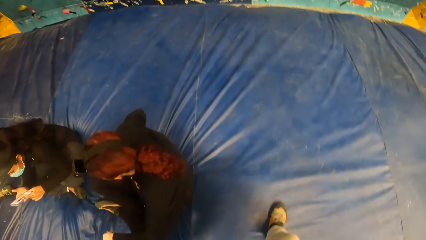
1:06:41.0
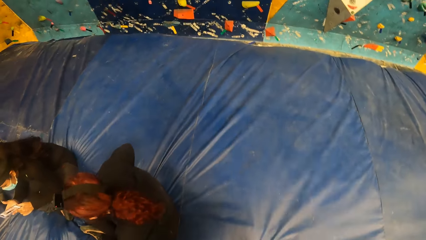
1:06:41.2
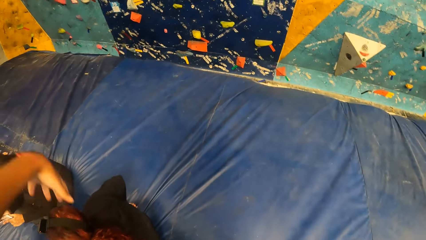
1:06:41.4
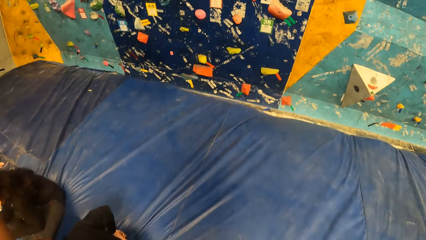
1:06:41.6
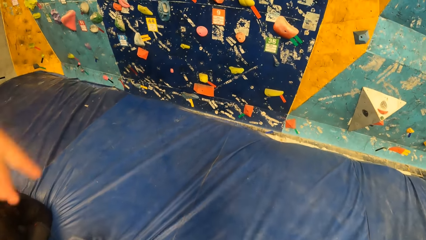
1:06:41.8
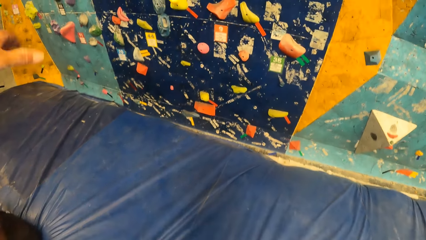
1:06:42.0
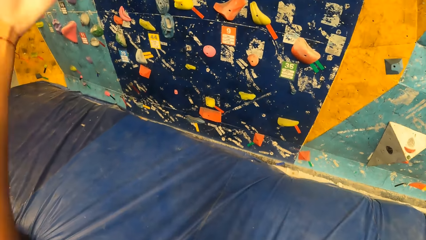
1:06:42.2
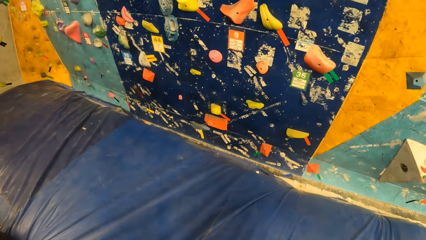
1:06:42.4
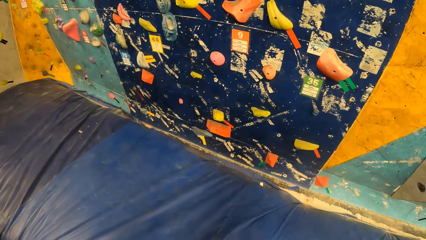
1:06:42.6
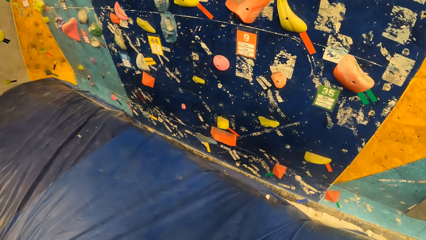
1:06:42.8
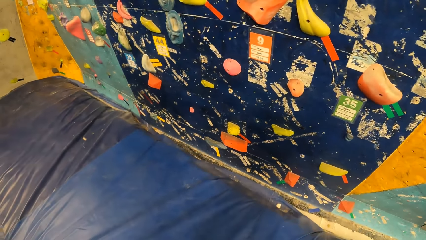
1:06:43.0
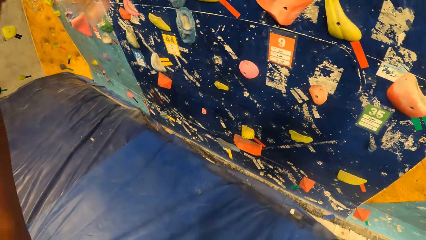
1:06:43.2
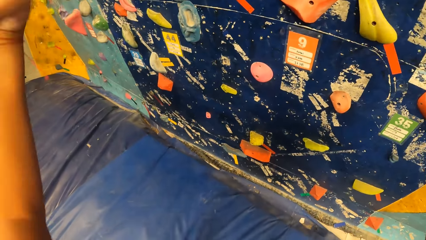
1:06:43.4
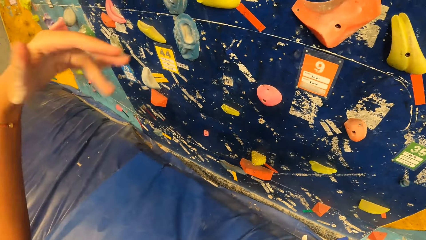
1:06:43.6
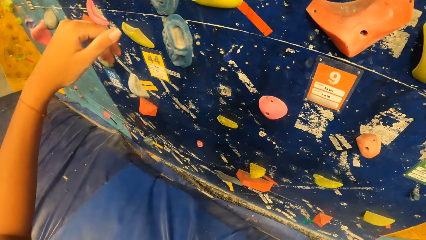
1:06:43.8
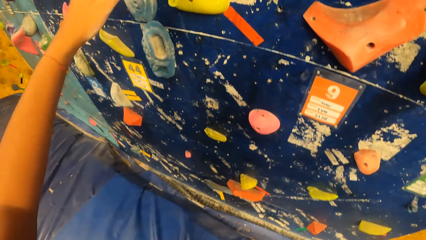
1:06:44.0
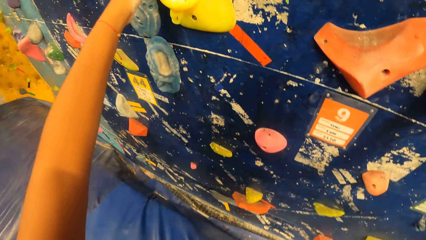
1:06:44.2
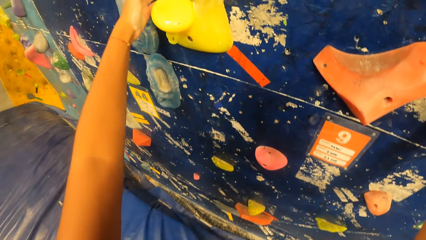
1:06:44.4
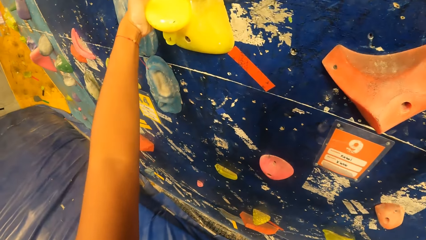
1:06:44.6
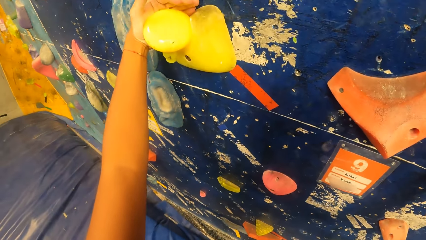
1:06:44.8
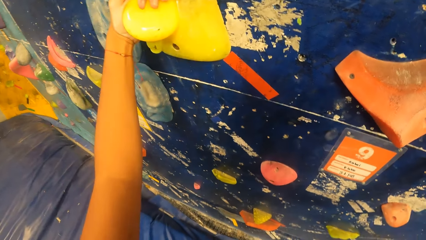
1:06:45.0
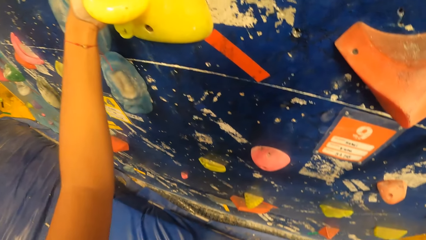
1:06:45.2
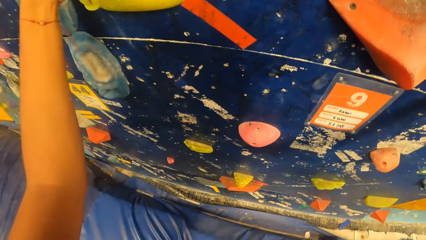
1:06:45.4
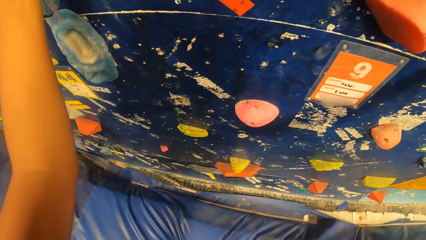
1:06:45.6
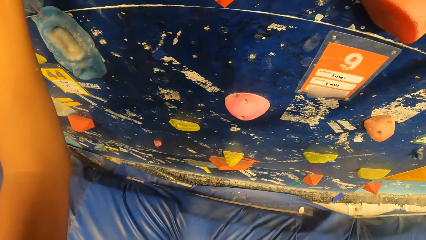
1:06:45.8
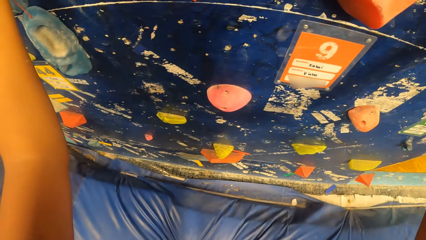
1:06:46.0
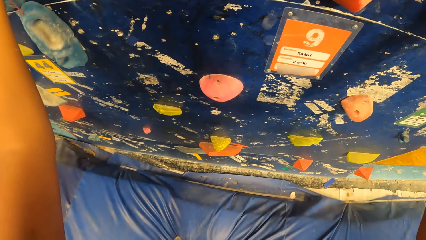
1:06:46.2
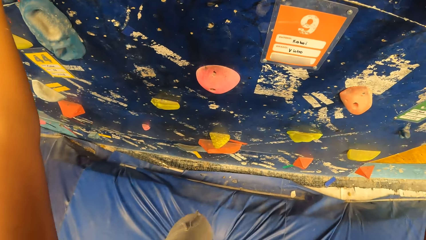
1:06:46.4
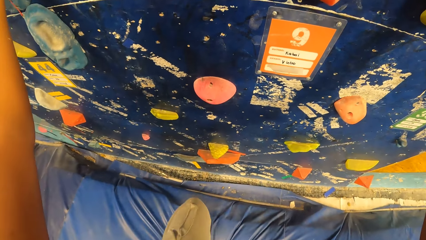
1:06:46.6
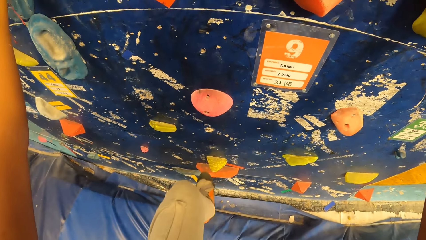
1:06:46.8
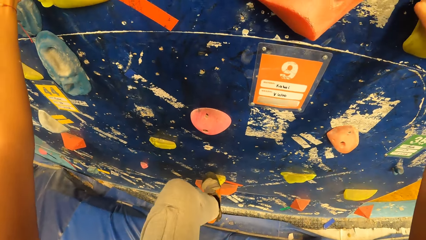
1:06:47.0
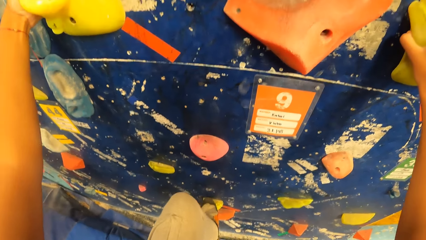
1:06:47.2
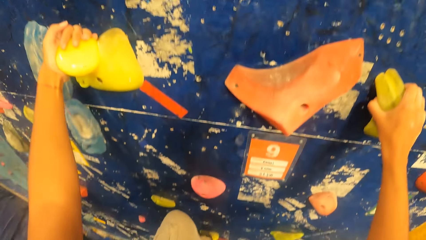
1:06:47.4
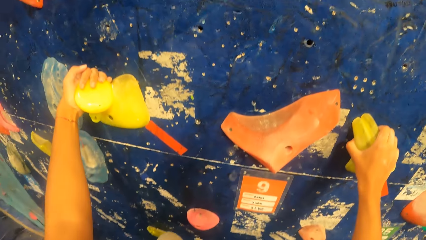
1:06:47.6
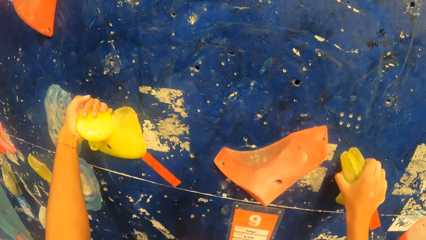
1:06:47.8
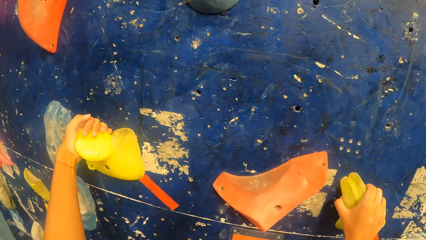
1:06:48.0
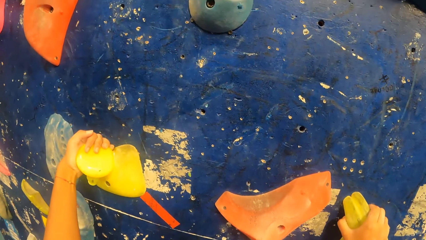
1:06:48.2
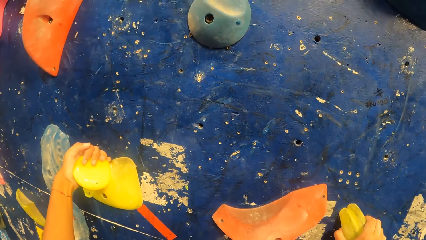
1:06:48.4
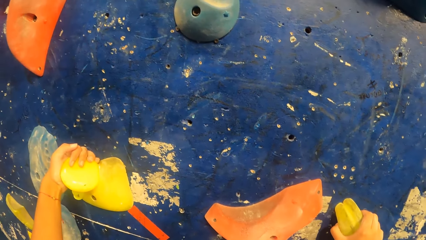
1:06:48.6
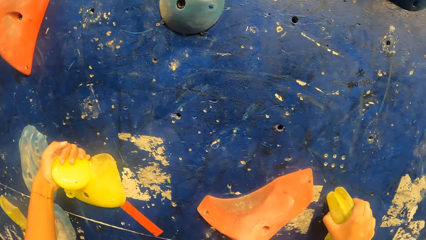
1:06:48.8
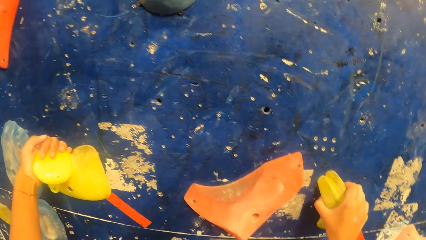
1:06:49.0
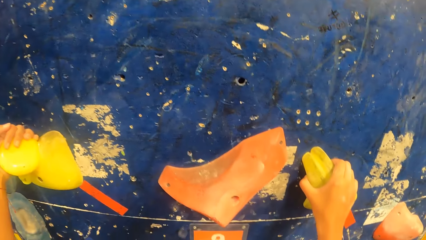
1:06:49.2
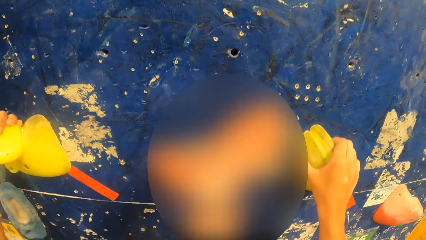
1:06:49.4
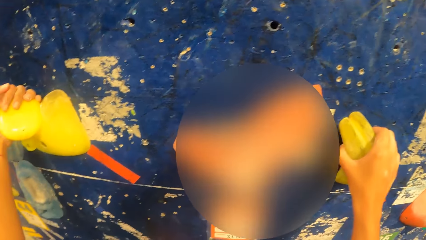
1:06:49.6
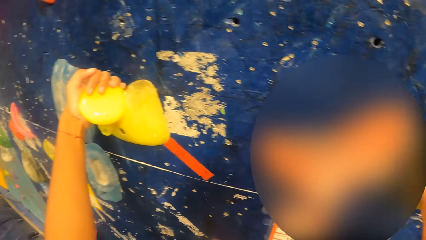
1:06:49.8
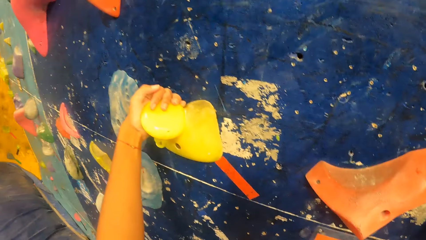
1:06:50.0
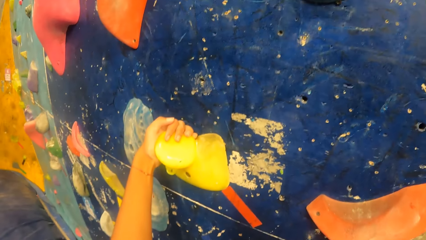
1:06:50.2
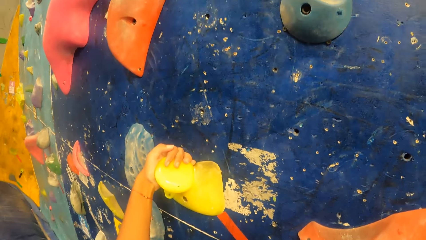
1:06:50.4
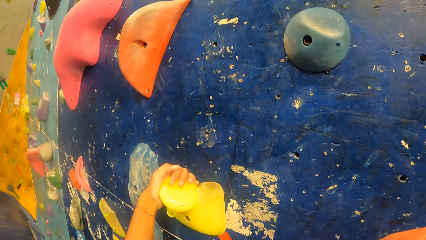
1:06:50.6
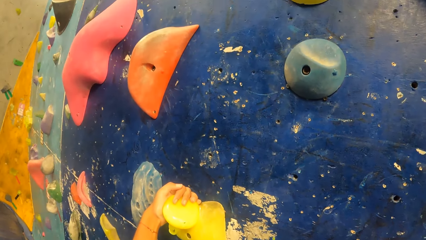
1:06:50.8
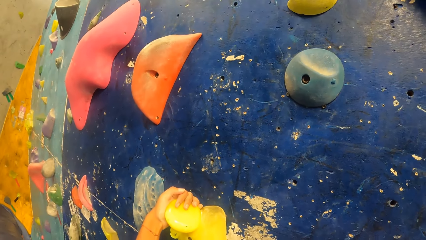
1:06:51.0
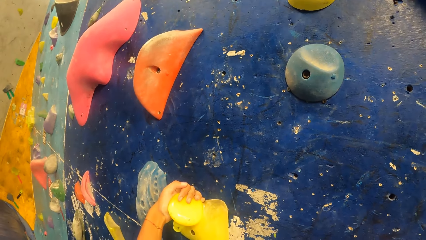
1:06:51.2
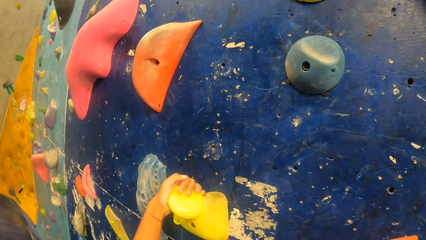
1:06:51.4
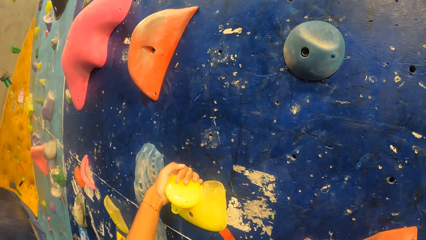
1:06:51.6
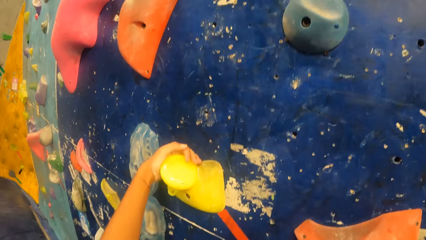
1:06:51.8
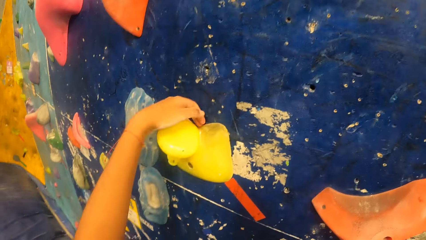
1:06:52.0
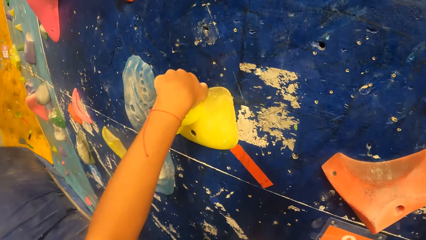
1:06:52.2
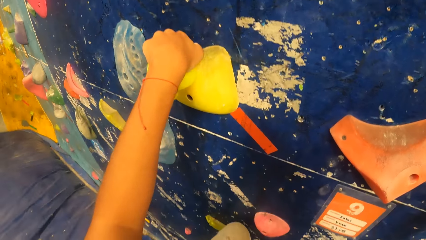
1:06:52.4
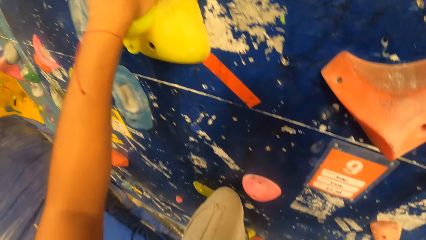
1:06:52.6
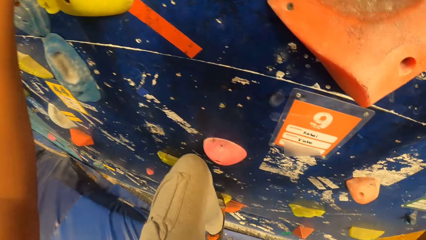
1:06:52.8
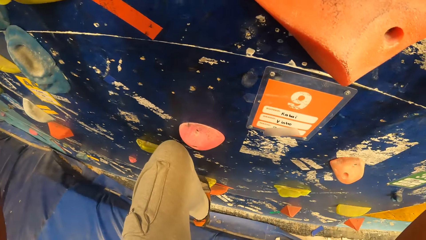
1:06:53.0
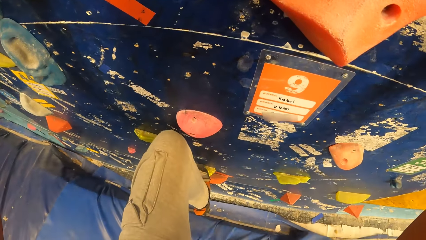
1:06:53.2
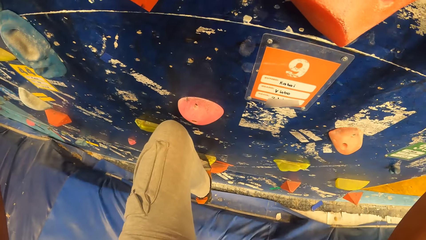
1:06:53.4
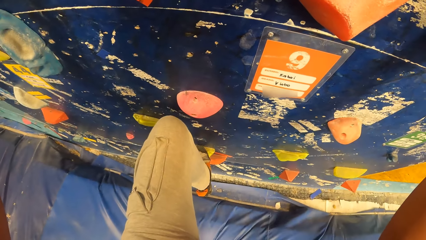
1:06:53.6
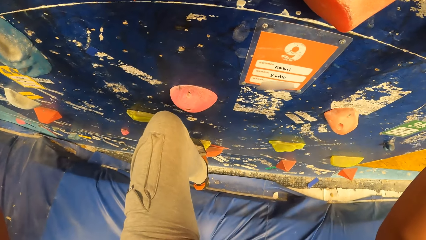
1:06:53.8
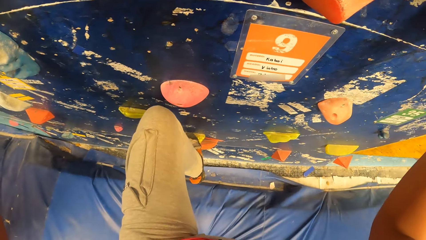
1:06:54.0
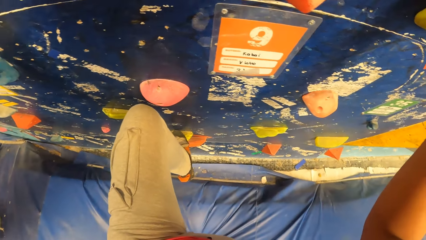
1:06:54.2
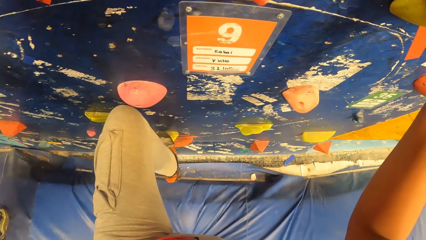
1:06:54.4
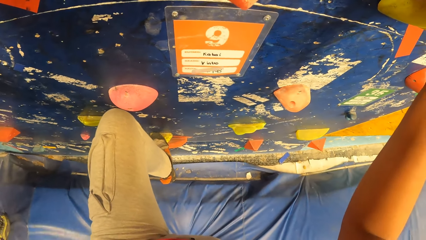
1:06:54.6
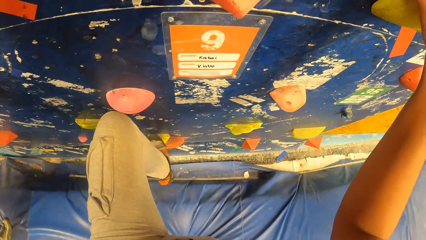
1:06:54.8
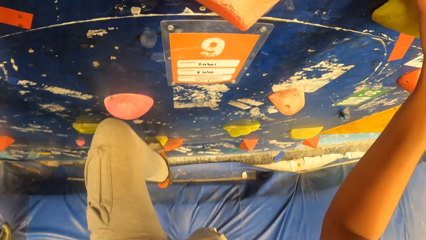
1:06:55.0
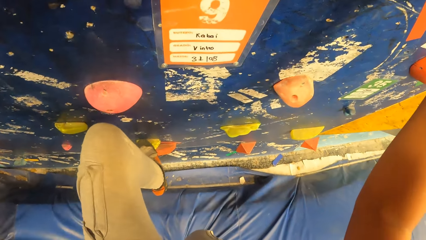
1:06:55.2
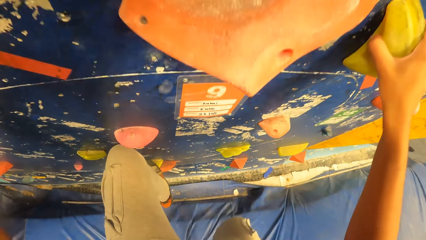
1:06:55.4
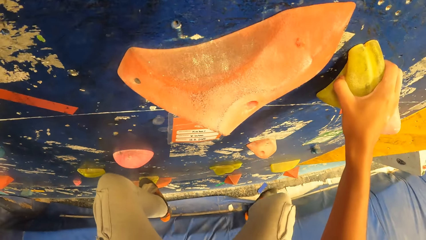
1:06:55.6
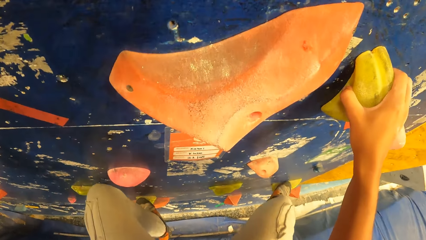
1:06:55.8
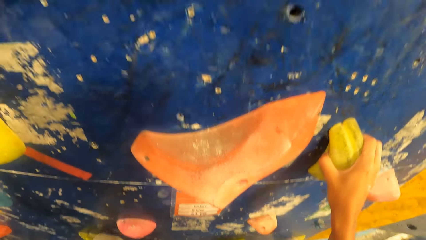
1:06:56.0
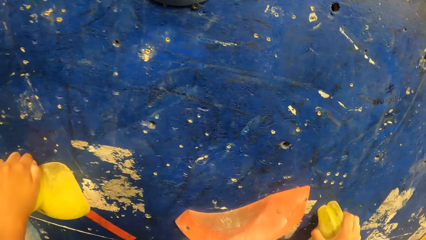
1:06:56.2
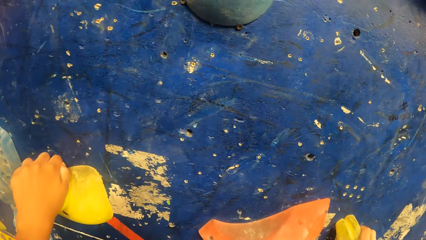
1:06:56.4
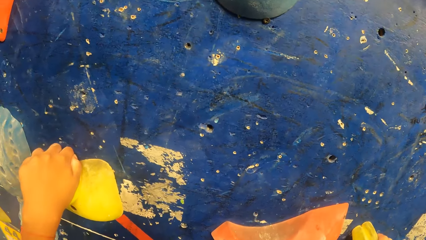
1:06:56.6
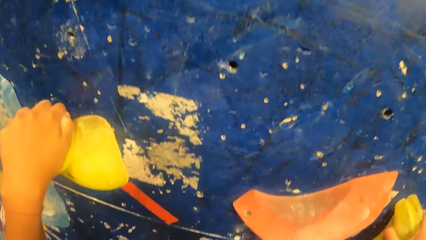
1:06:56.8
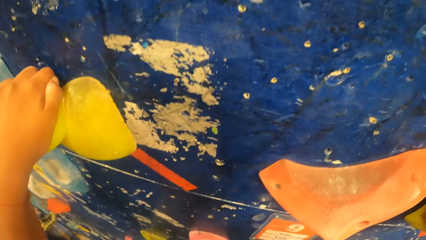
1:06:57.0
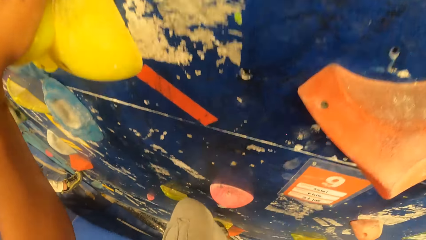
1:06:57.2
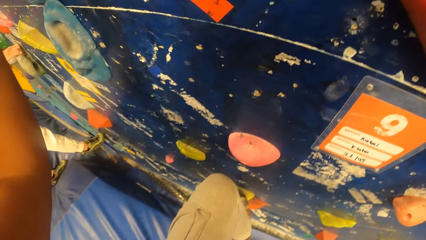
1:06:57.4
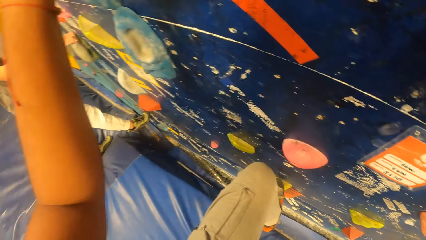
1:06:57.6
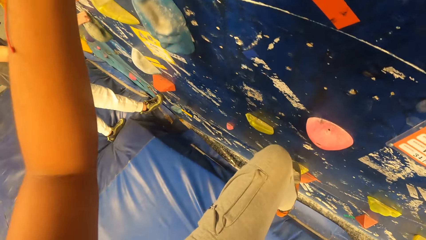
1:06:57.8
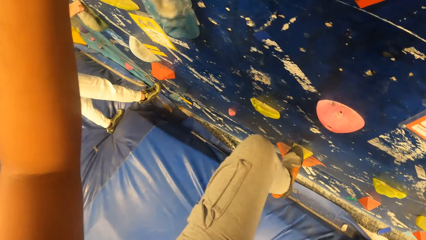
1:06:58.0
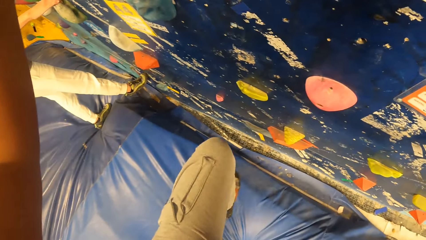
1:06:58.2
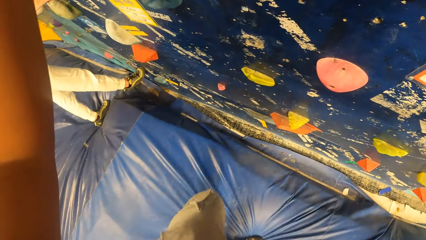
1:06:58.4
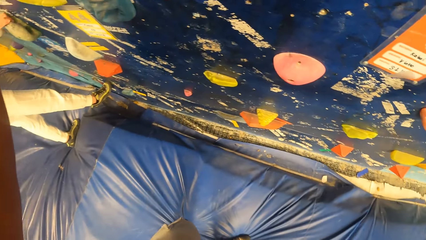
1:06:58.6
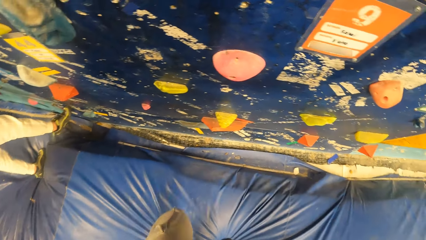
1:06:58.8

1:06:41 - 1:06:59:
The camera wearer moves a hand up. They shake the hands. They hold the rock and move the hand forward. They climb the bouldering wall. They look down. They step on the rock and hold the rock. They look around. They climb on the rock. They look around.
